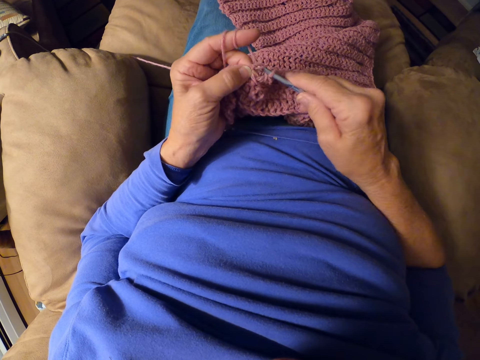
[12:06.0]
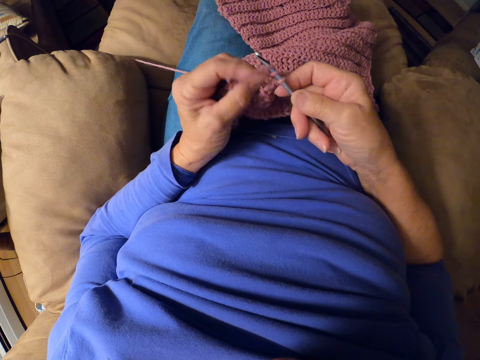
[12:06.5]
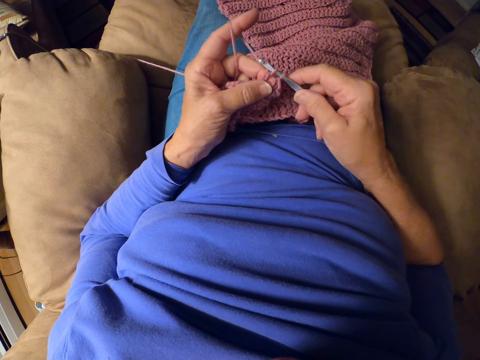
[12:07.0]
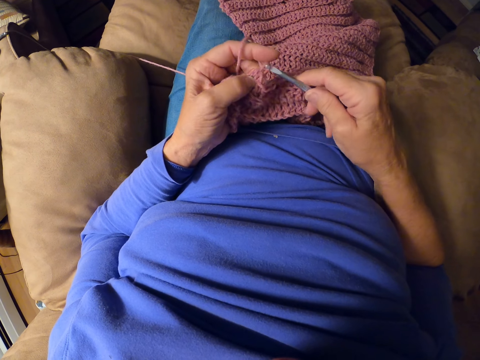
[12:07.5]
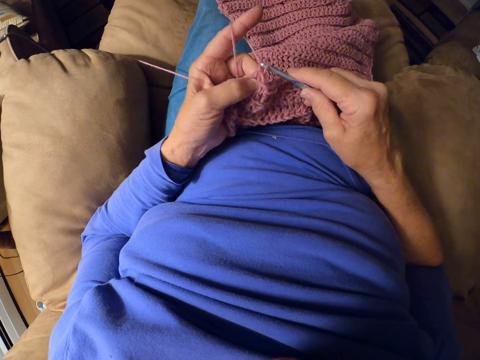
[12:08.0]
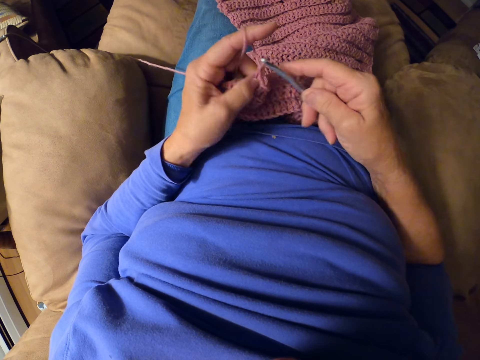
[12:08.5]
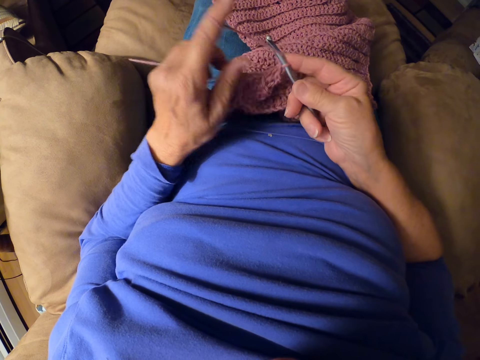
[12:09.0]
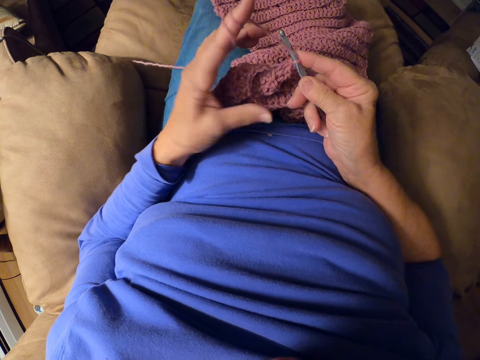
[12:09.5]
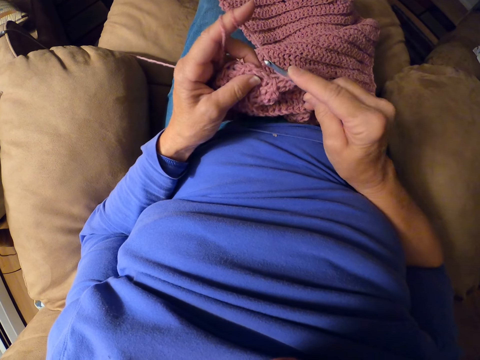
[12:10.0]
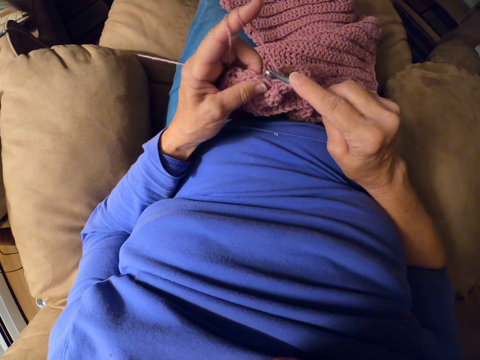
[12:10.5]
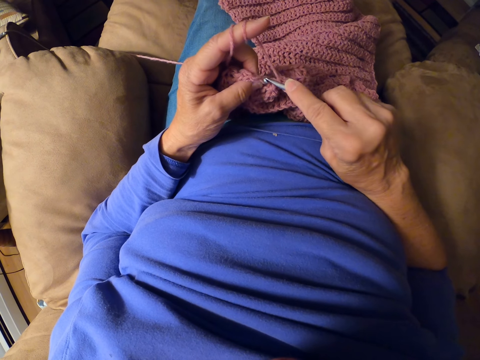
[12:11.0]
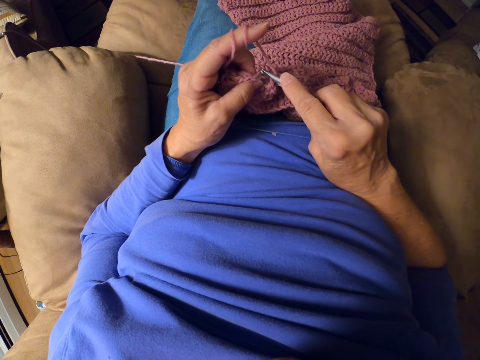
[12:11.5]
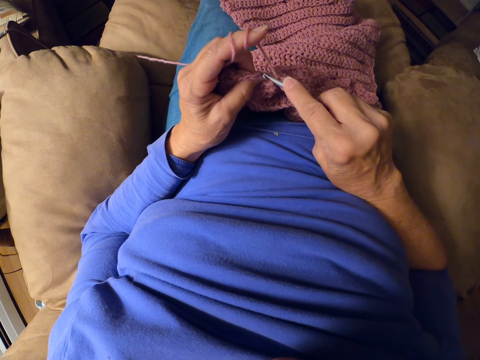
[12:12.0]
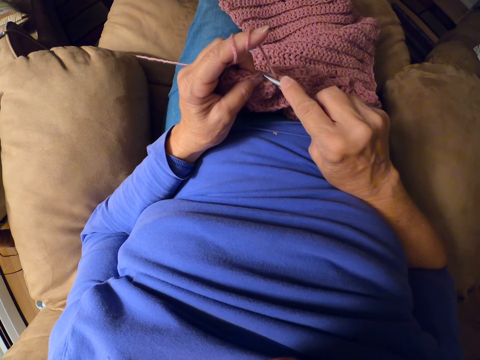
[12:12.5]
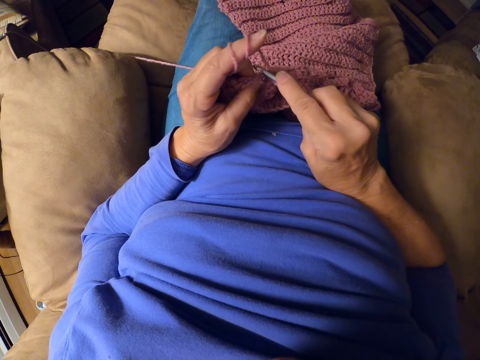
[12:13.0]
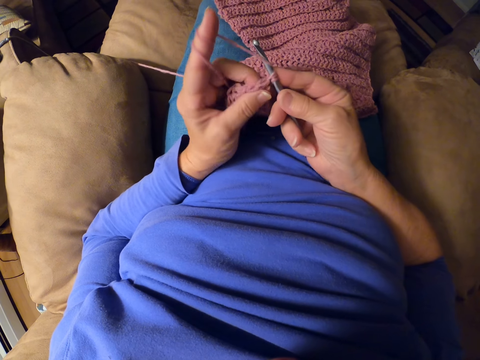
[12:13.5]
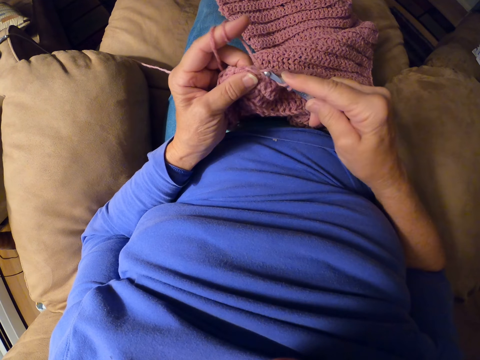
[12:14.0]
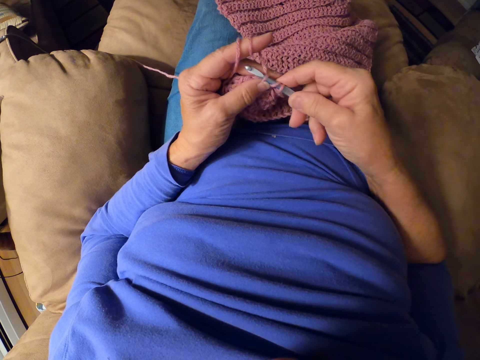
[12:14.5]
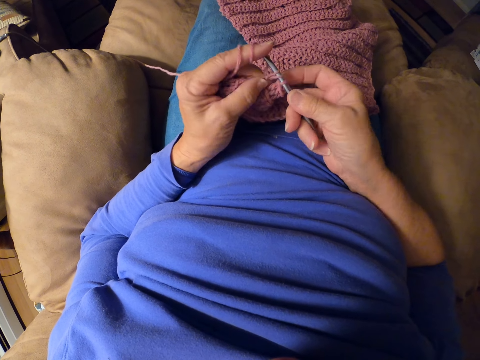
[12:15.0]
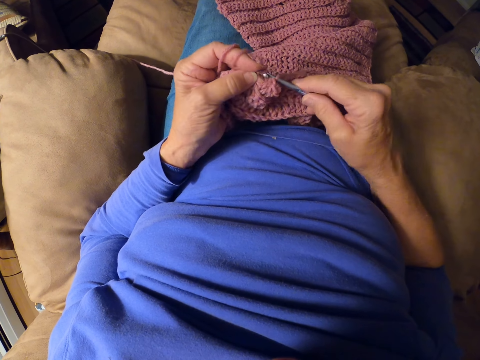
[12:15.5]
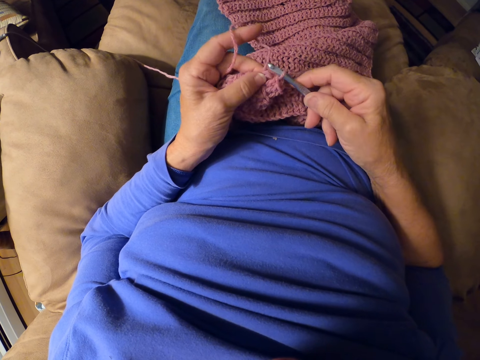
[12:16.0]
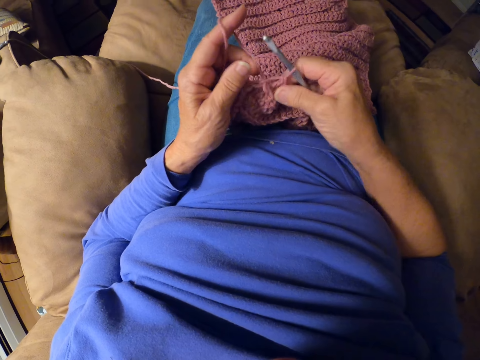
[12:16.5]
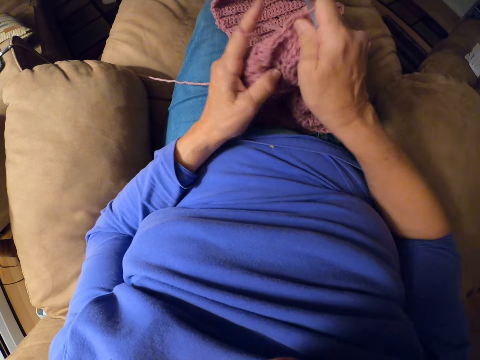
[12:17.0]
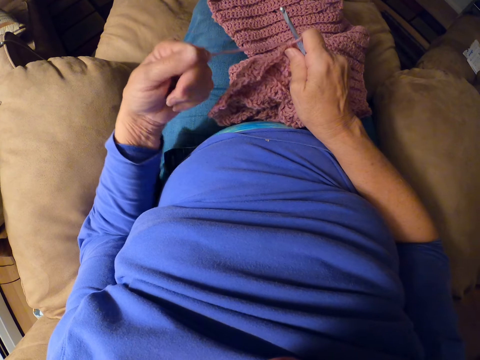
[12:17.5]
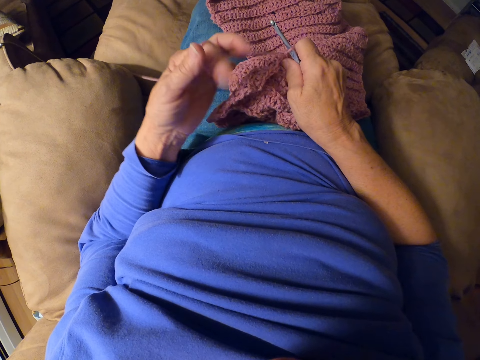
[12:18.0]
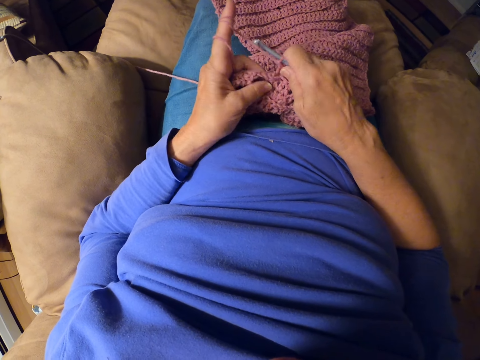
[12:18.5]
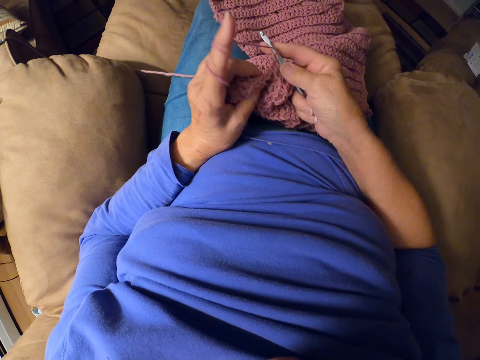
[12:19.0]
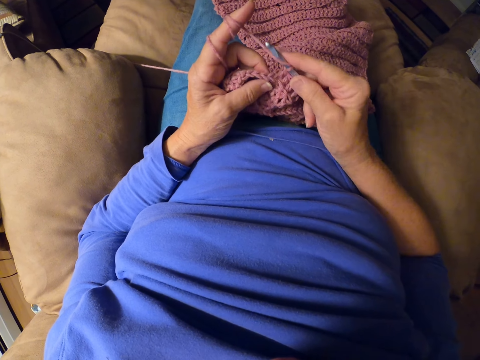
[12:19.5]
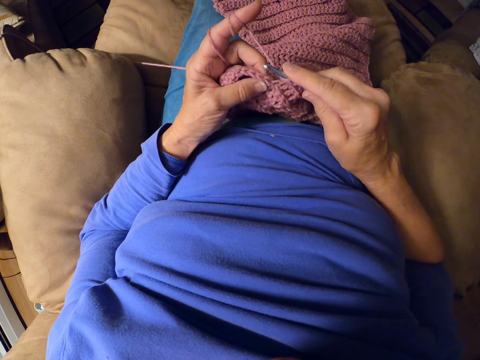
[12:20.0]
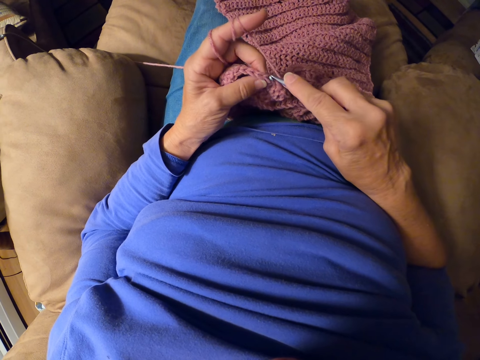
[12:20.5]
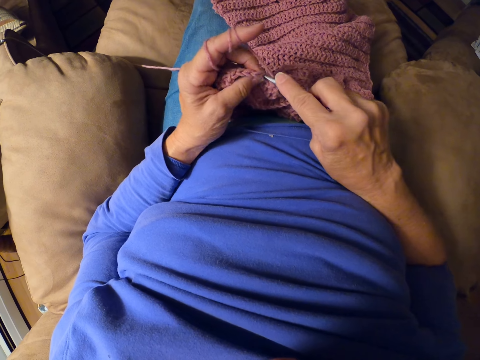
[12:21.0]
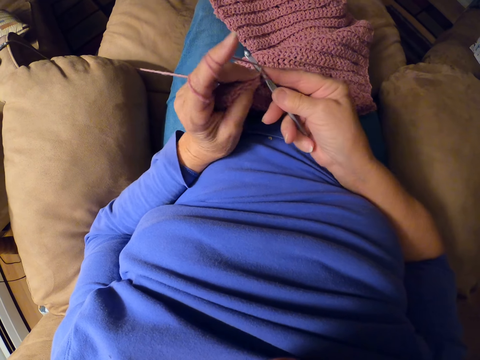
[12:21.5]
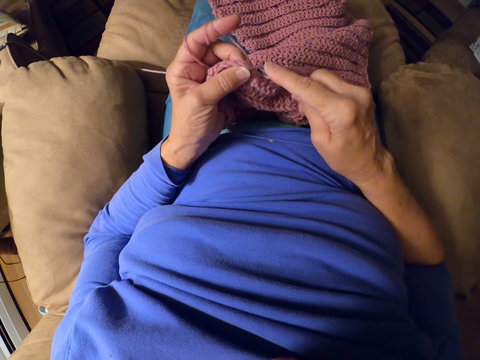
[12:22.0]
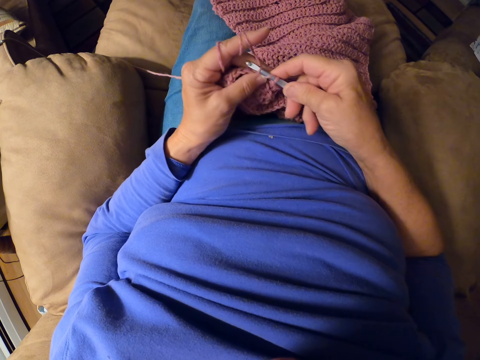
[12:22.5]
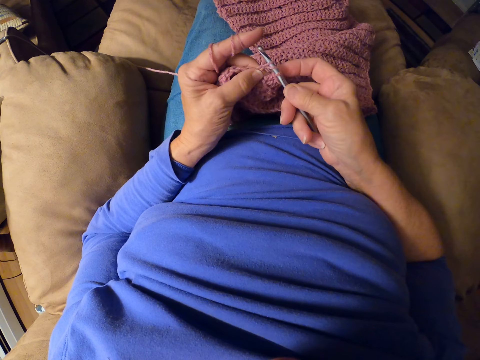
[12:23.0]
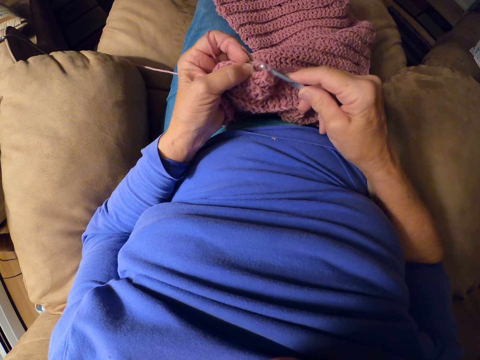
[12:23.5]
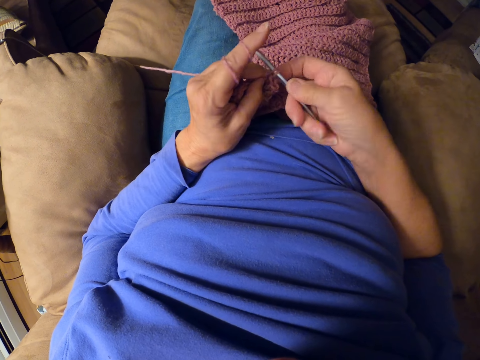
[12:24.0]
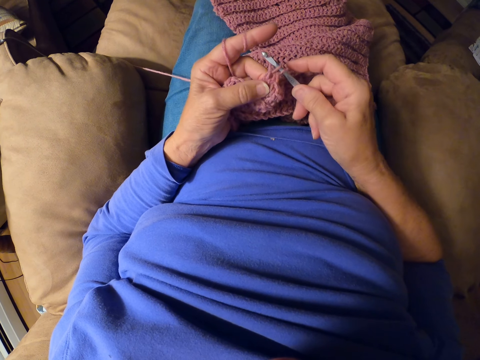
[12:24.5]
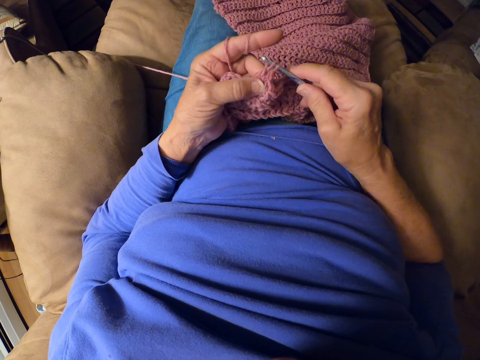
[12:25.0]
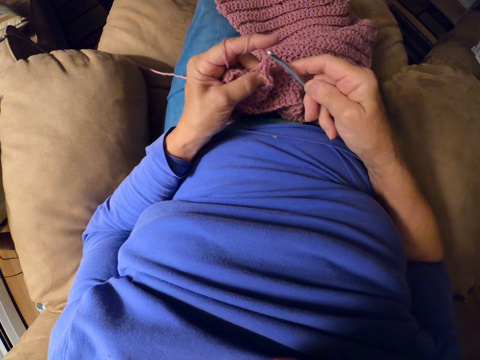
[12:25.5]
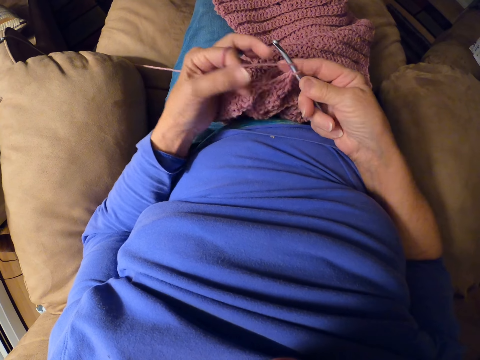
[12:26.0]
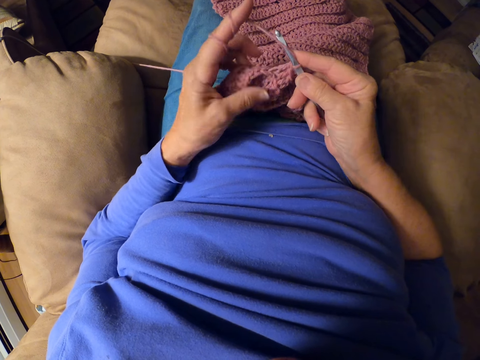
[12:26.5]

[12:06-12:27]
The camera wearer rolls yarn around her finger. She crochets with the crochet hook. She adjusts the fabric. She rolls the yarn around her finger. She crochets with the crochet hook.

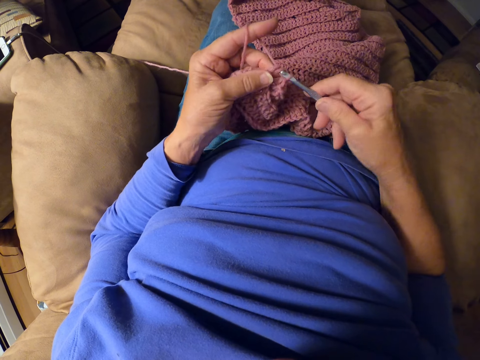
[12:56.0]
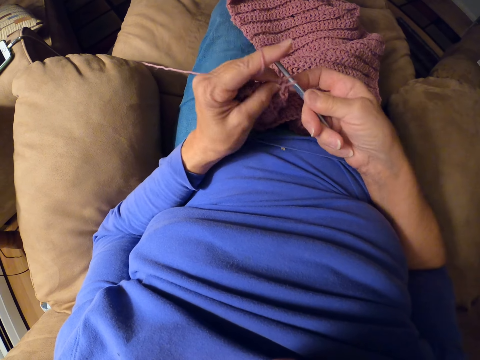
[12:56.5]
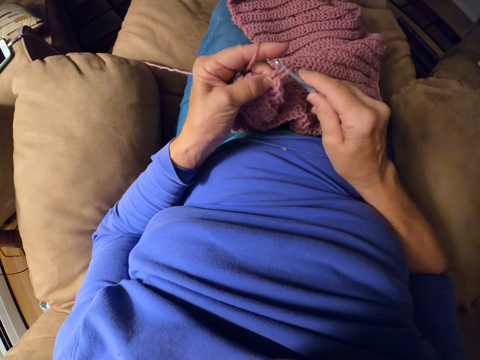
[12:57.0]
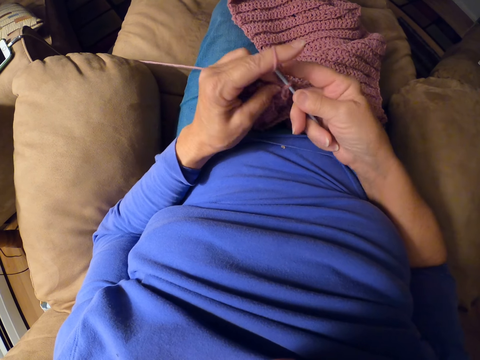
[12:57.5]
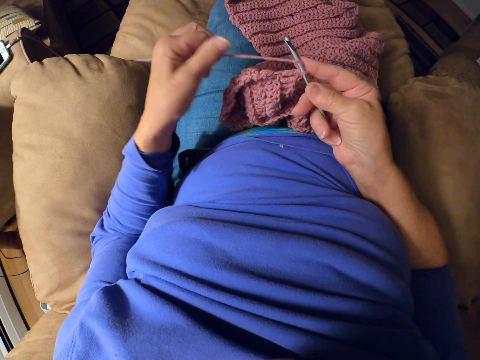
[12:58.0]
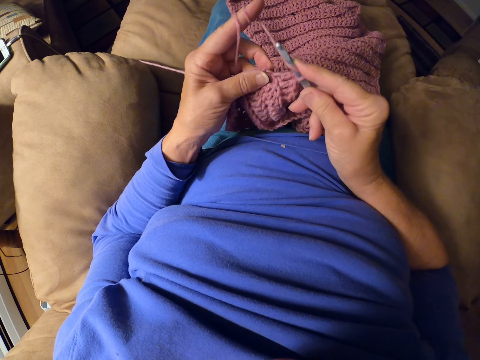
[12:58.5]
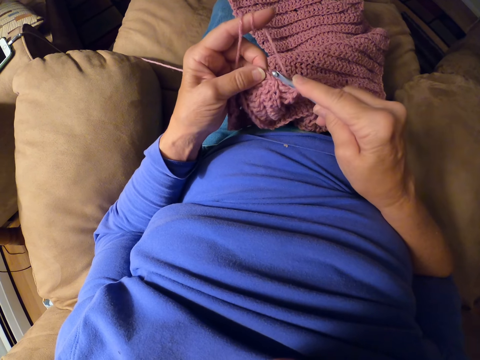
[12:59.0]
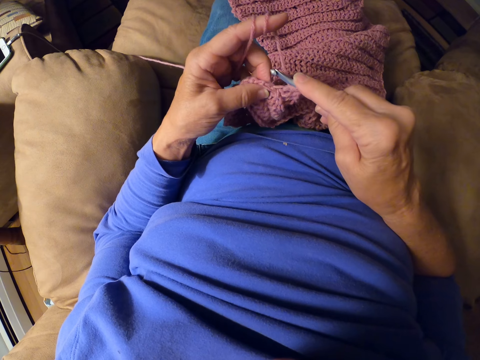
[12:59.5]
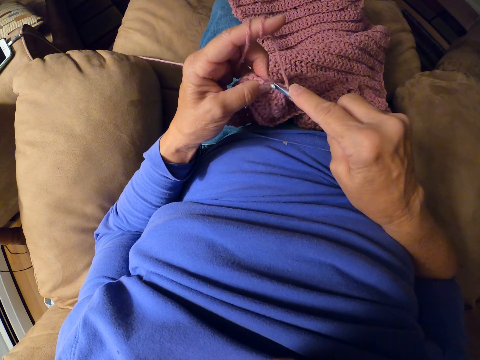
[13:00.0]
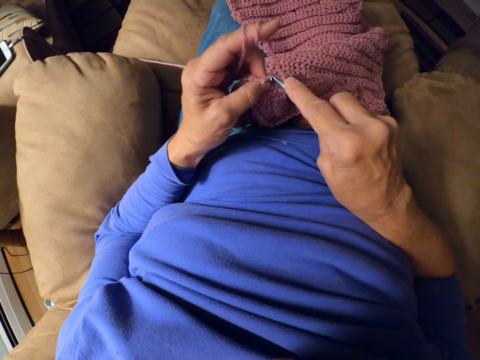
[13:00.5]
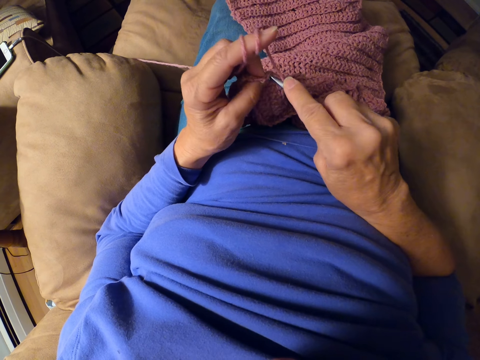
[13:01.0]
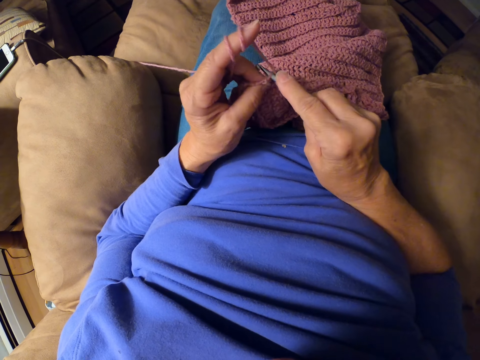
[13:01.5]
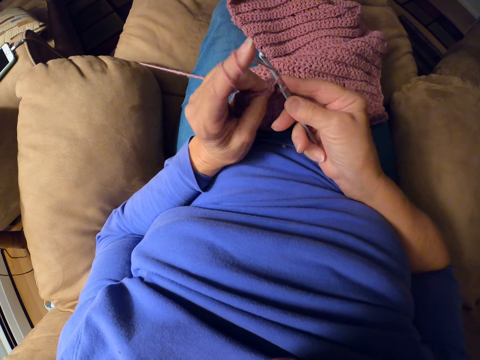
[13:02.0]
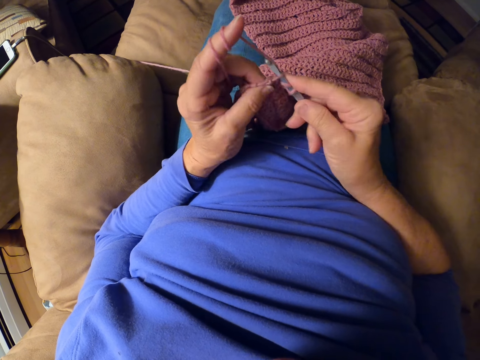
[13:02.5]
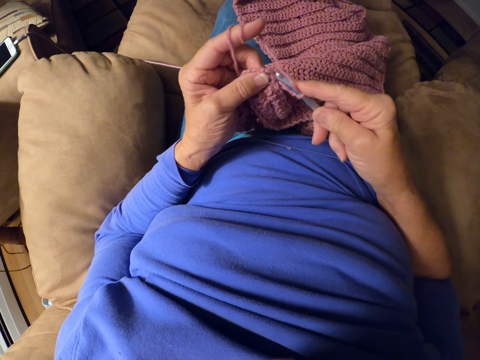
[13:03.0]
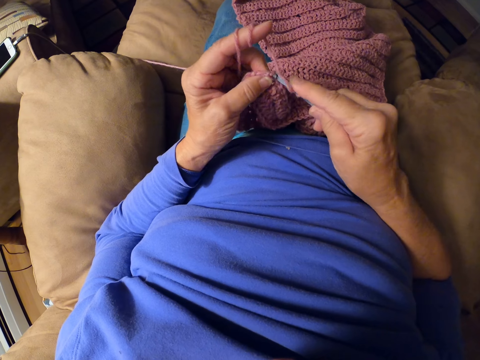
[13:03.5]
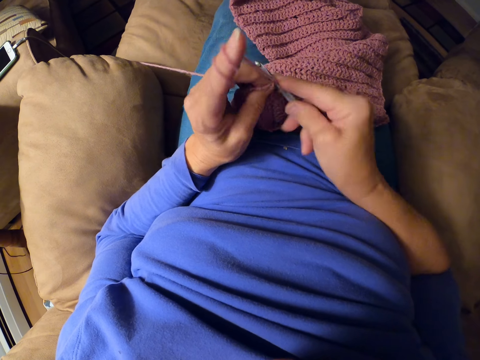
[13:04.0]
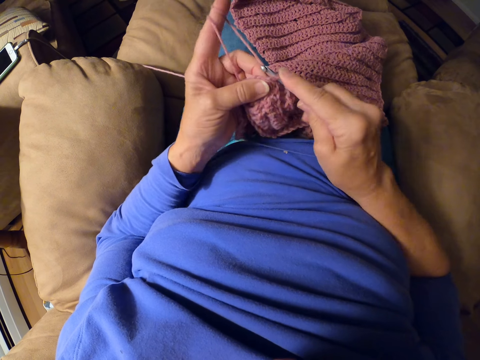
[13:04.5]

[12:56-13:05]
The camera wearer rolls yarn around her finger. She crochets with the crochet hook.
